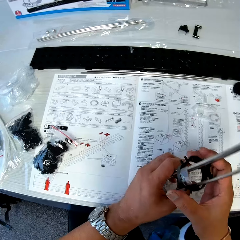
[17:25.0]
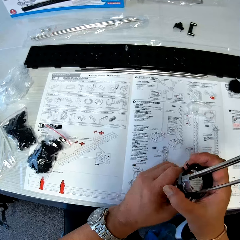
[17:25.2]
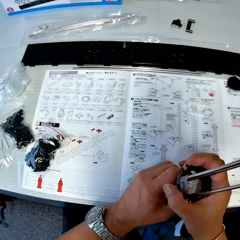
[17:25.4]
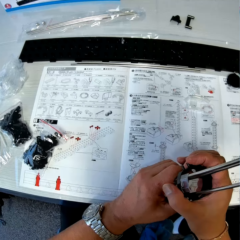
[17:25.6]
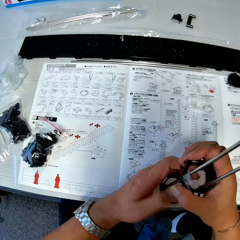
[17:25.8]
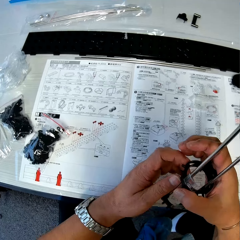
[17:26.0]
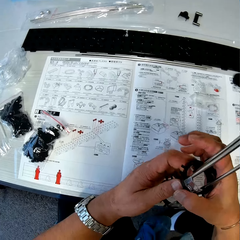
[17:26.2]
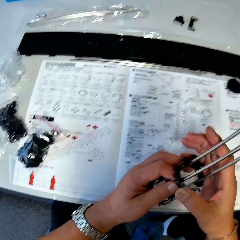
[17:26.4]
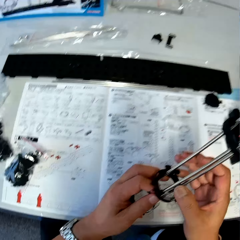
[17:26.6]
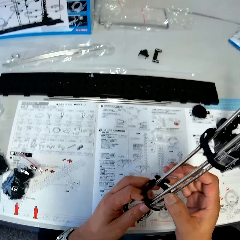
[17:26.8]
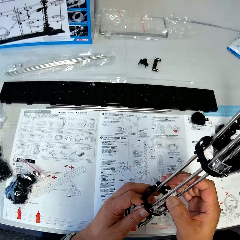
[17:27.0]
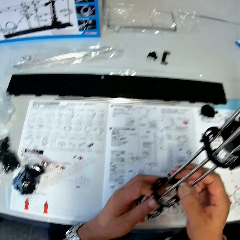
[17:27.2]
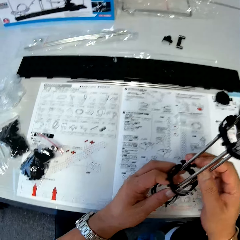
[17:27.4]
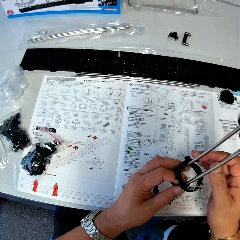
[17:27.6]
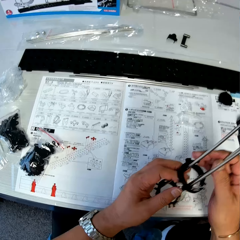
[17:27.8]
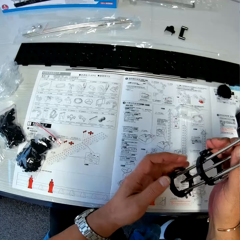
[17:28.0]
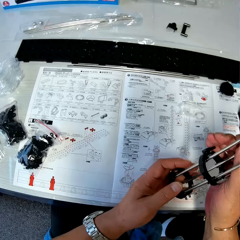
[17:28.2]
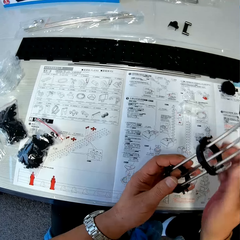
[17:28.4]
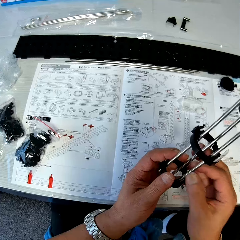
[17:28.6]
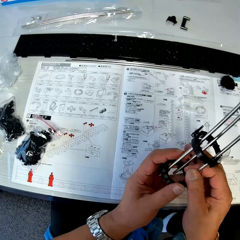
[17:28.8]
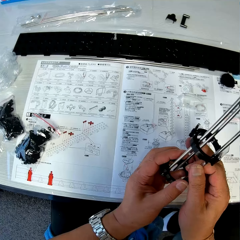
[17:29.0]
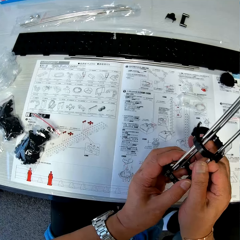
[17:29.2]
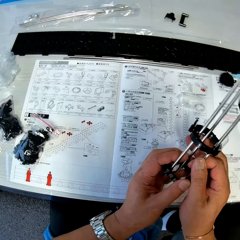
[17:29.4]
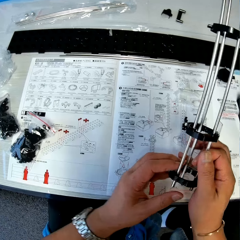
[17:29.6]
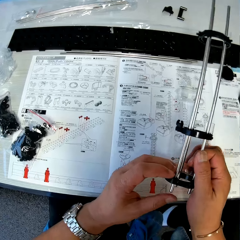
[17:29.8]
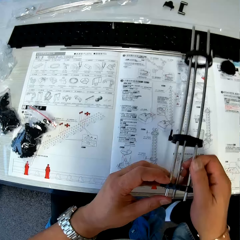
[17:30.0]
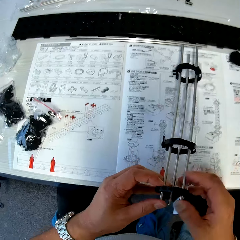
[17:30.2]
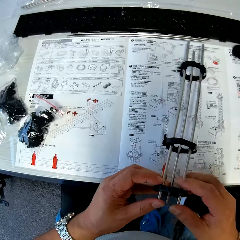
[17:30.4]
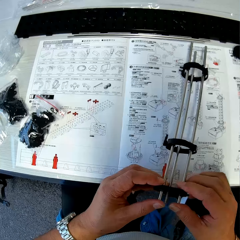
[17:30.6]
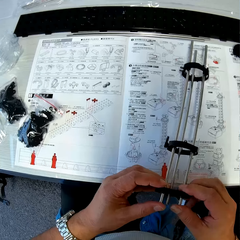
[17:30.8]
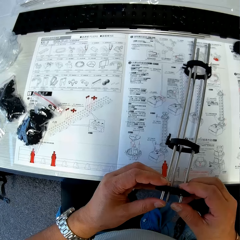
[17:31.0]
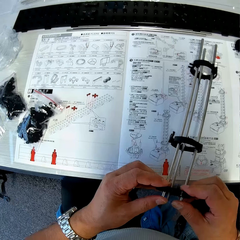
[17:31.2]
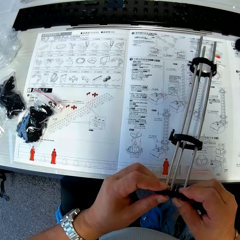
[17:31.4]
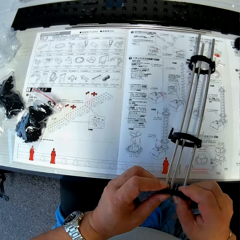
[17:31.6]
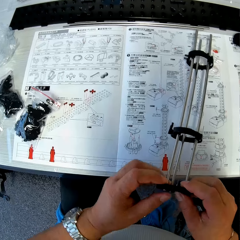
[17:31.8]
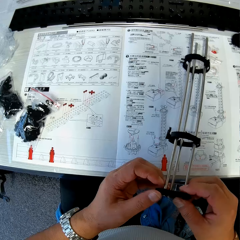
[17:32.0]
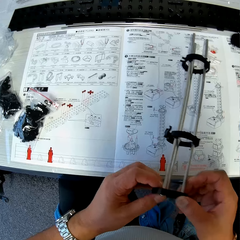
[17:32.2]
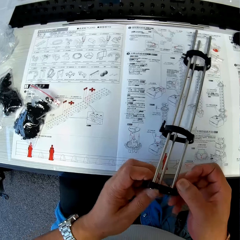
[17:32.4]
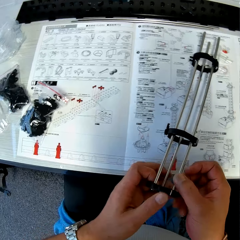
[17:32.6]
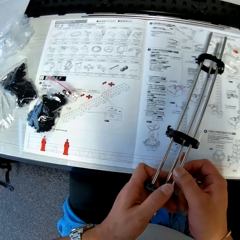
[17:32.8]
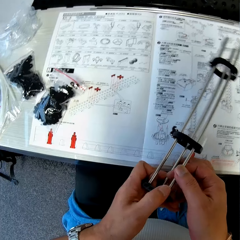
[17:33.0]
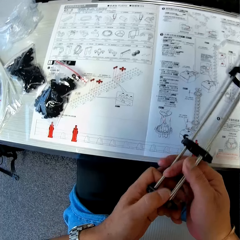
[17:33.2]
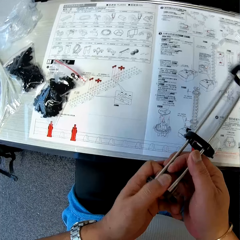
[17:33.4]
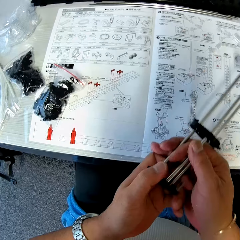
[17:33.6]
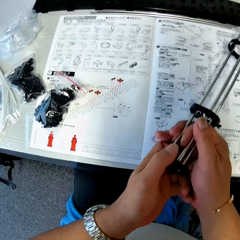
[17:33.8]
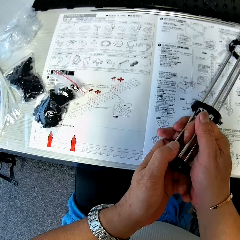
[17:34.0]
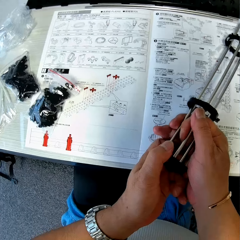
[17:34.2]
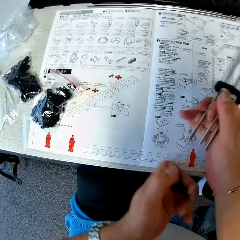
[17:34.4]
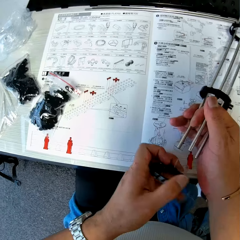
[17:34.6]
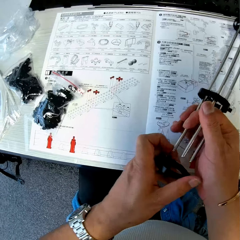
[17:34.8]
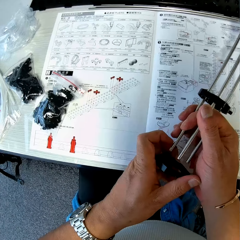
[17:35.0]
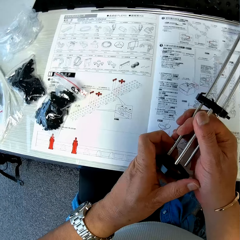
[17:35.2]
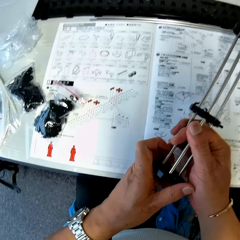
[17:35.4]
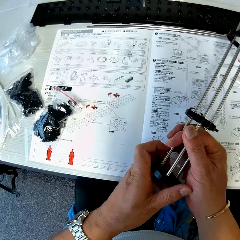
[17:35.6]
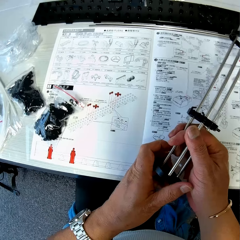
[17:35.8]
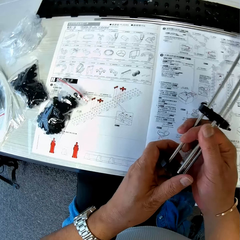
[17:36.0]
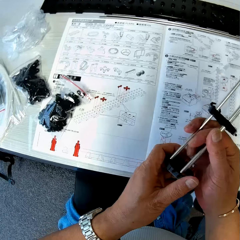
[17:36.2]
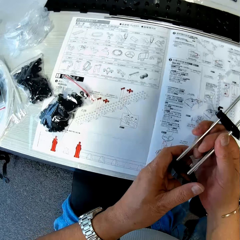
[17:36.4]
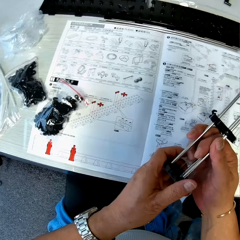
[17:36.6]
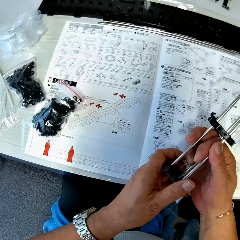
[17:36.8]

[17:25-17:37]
The camera wearer holds the rods with both his hands. He detaches a piece from the rod with both his hands.

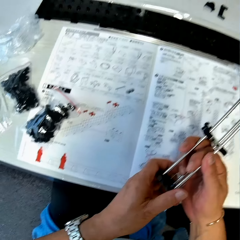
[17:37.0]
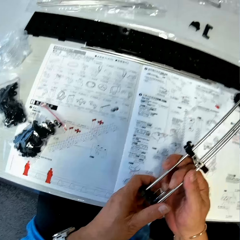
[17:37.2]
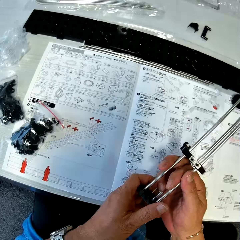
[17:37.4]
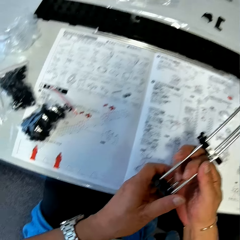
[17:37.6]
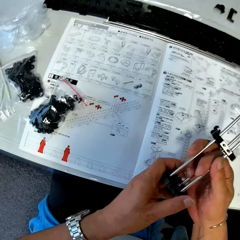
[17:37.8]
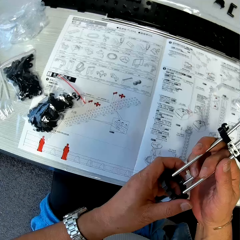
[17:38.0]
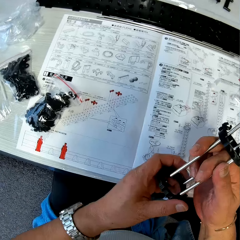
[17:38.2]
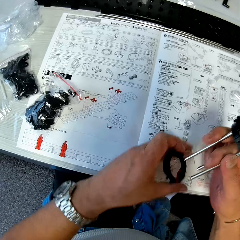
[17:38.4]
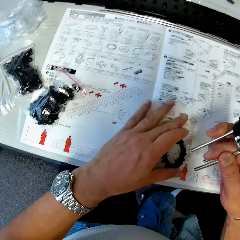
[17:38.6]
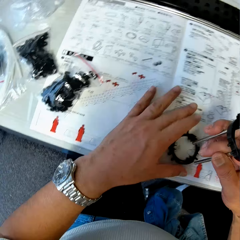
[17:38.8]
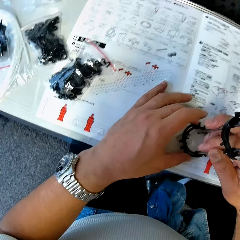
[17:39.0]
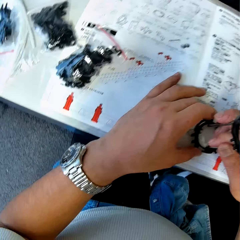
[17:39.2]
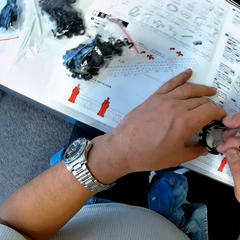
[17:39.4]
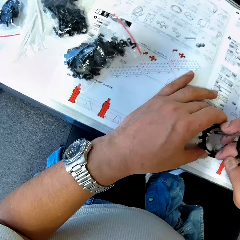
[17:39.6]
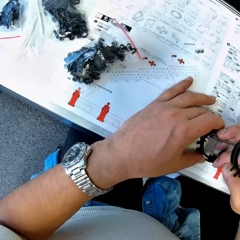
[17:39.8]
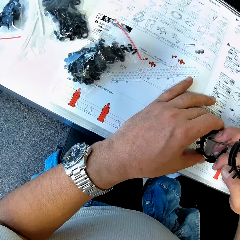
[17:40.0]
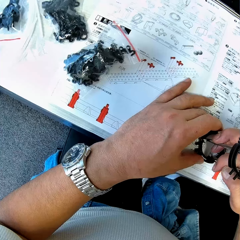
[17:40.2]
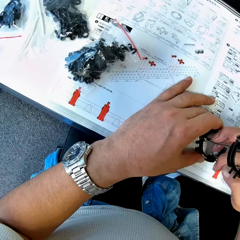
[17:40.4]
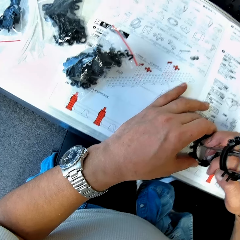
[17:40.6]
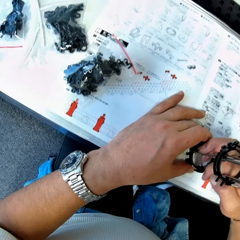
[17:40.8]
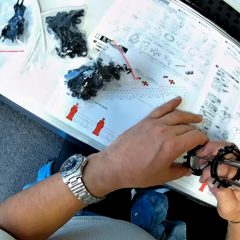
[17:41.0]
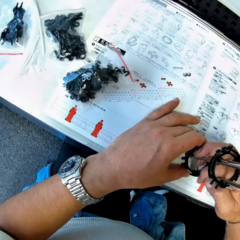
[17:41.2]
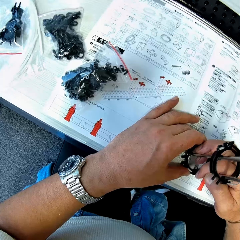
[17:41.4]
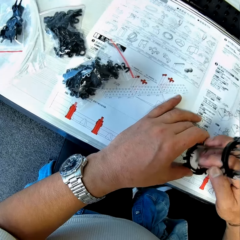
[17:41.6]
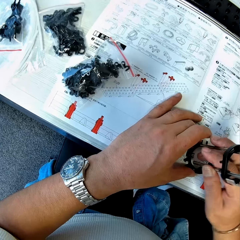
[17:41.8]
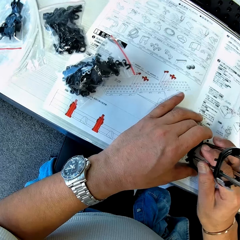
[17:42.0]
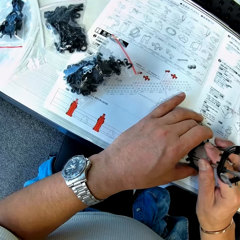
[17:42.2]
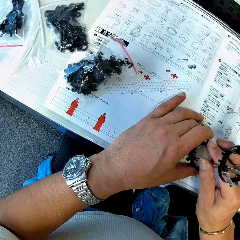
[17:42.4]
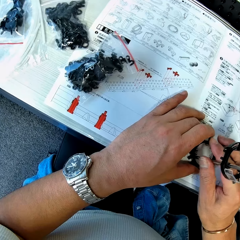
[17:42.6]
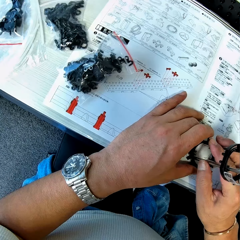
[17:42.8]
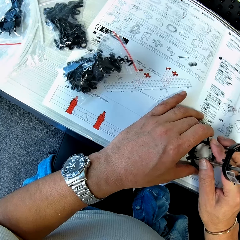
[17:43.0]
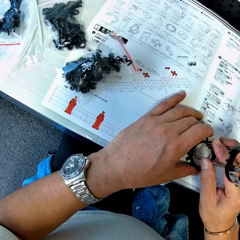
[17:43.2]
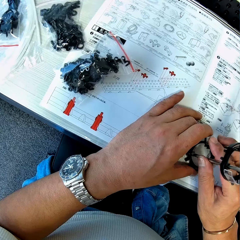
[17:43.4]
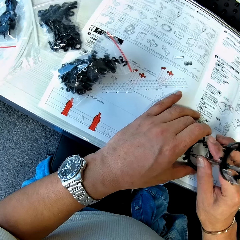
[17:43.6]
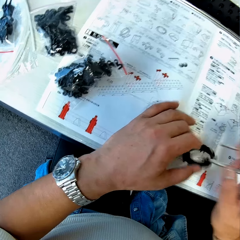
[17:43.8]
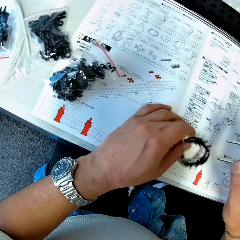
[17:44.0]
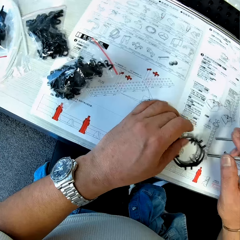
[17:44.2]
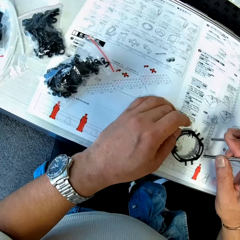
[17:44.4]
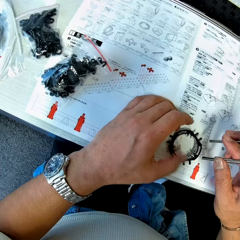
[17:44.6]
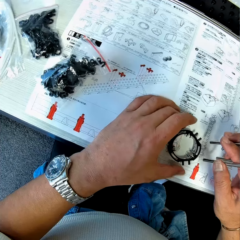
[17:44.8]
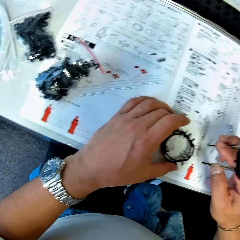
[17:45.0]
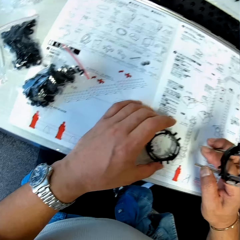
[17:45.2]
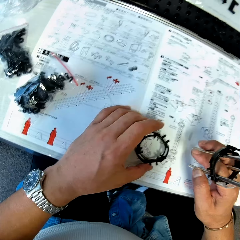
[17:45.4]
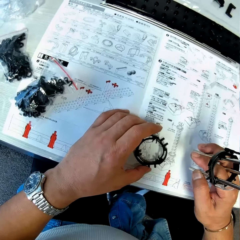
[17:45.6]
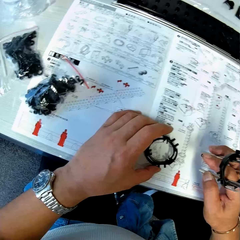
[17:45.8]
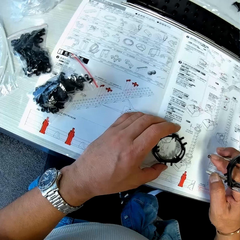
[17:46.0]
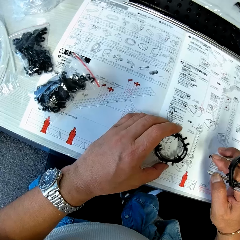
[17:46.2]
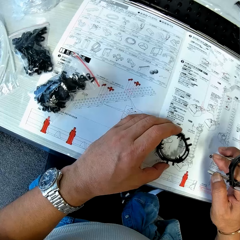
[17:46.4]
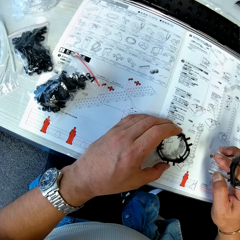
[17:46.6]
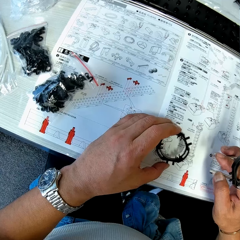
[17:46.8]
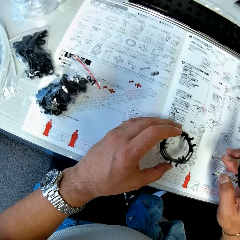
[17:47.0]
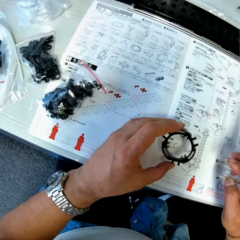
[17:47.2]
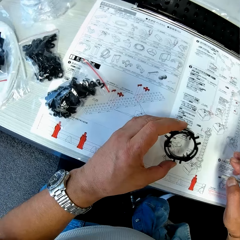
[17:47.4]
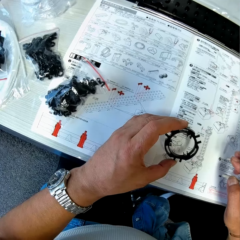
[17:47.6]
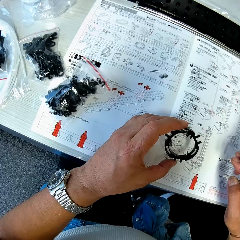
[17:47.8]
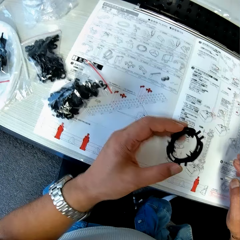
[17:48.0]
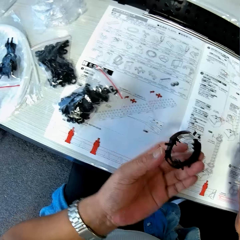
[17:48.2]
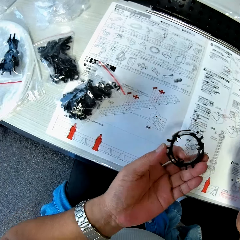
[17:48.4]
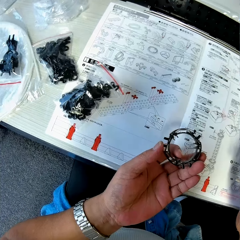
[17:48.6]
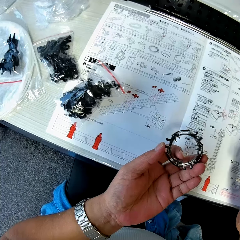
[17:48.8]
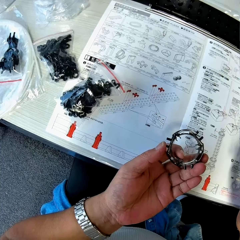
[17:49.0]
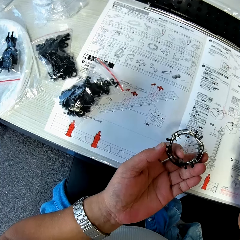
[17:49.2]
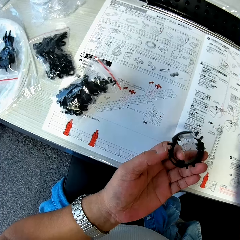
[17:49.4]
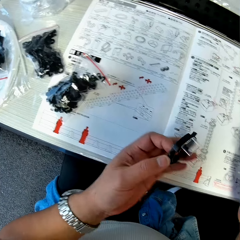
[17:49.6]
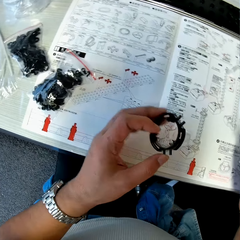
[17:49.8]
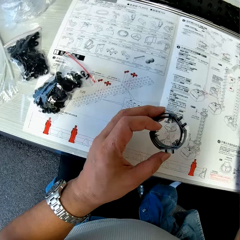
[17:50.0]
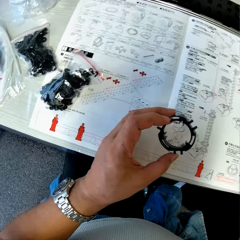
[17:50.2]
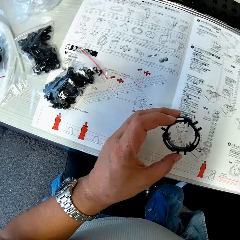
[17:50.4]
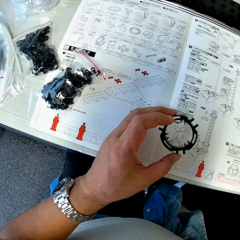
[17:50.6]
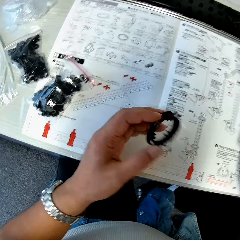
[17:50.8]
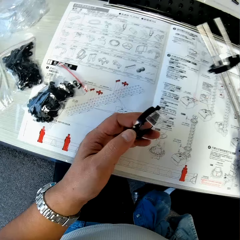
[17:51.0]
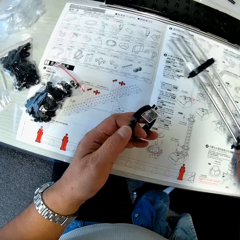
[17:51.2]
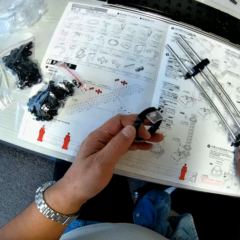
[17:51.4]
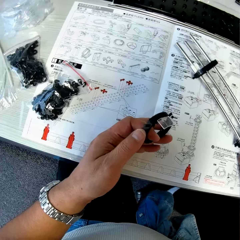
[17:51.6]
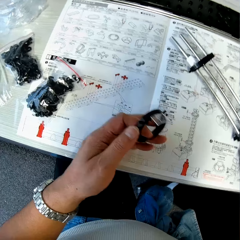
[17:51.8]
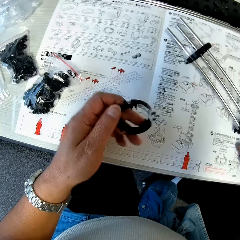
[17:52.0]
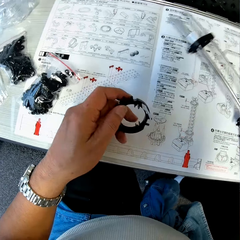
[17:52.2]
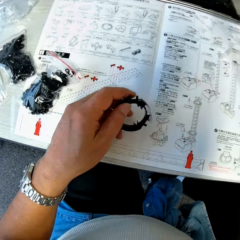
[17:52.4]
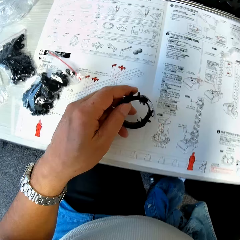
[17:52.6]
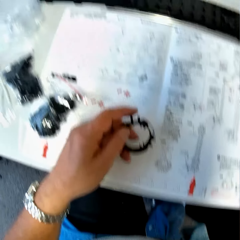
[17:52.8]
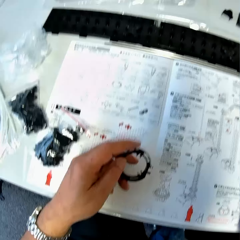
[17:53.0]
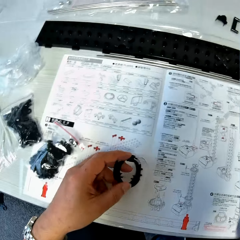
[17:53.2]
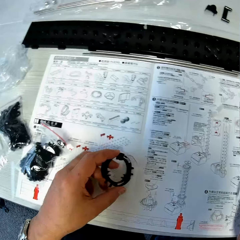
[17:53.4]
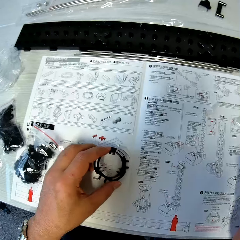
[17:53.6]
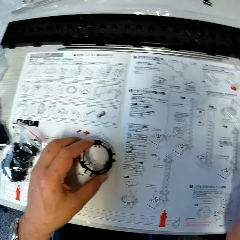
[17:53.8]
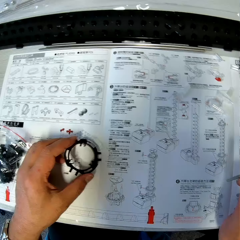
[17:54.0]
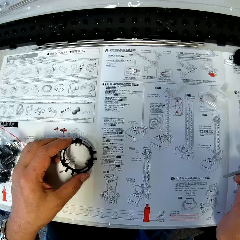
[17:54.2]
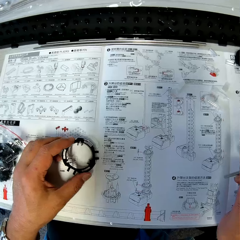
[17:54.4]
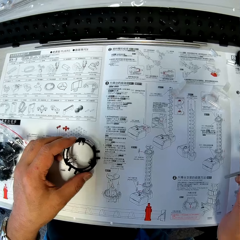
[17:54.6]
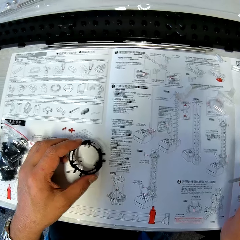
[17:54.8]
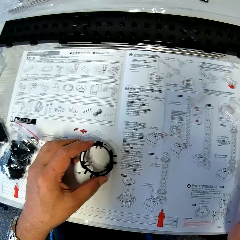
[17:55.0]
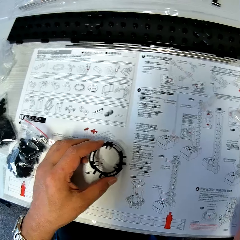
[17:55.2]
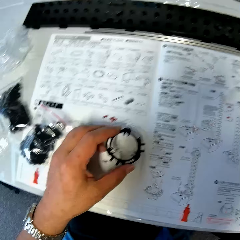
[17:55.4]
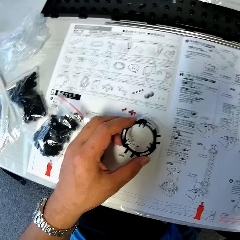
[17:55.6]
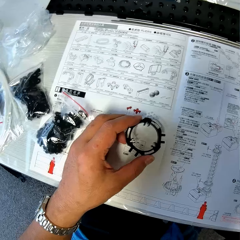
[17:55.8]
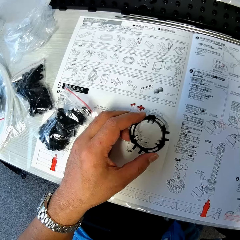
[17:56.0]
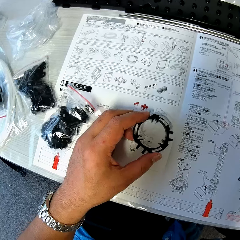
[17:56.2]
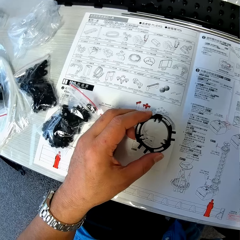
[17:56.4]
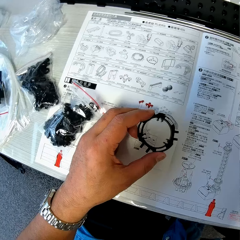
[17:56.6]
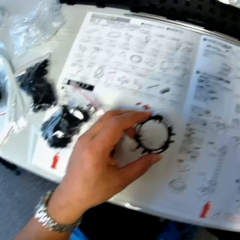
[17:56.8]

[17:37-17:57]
The camera wearer drops the piece on the table. He fixes the rods to the piece on the table. He turns the piece on the table upside down. He holds the piece on the table with his left hand. He picks up the piece from the table with his left hand. He removes something. He drops the rods in his right hand on the table. He picks up the rods from the table with his right hand.
